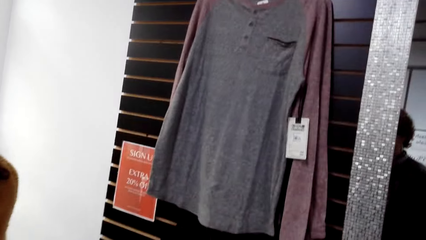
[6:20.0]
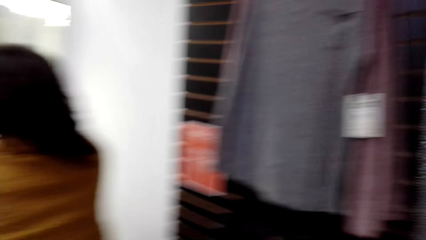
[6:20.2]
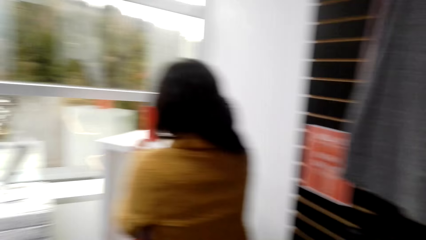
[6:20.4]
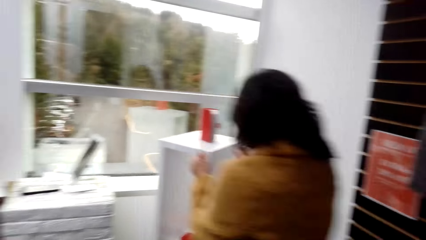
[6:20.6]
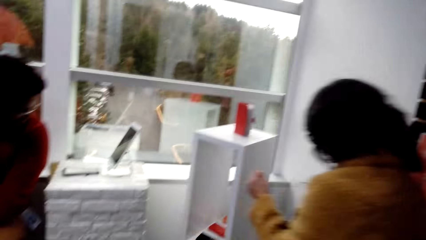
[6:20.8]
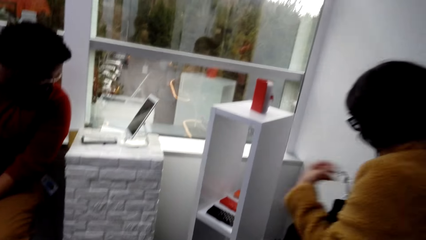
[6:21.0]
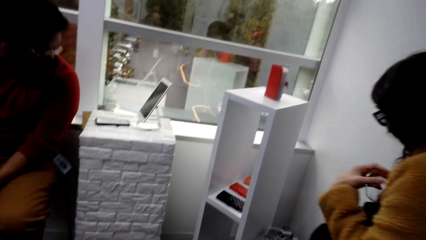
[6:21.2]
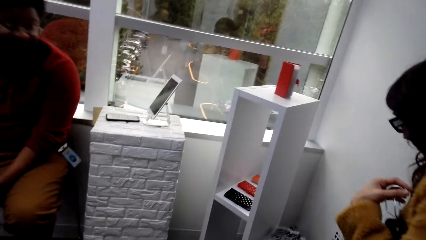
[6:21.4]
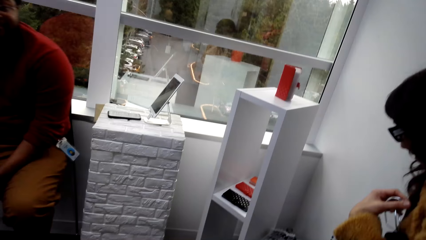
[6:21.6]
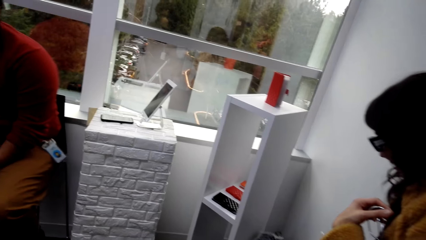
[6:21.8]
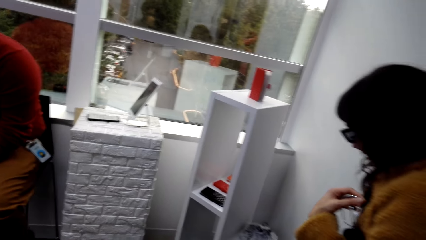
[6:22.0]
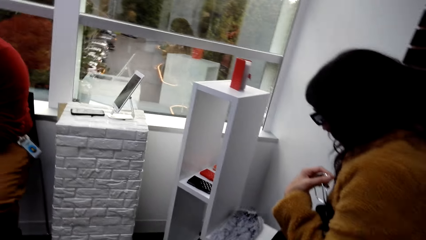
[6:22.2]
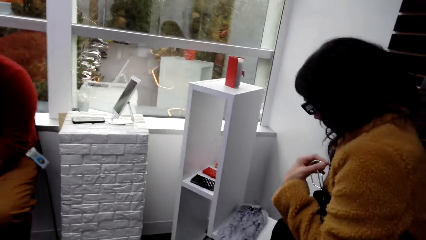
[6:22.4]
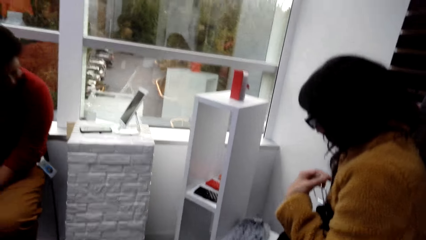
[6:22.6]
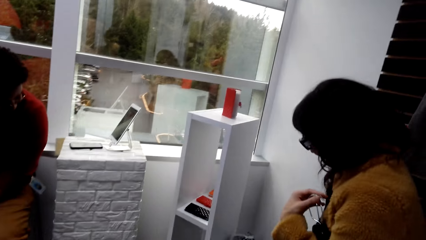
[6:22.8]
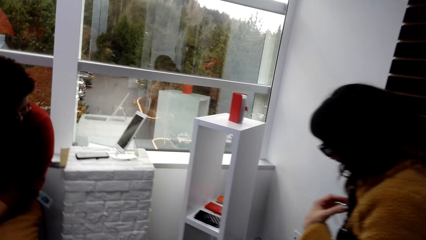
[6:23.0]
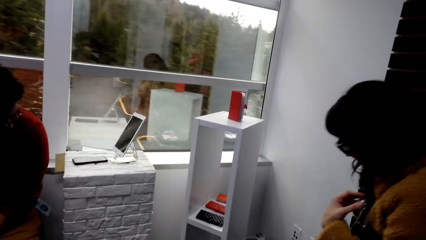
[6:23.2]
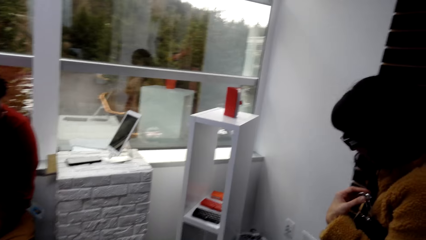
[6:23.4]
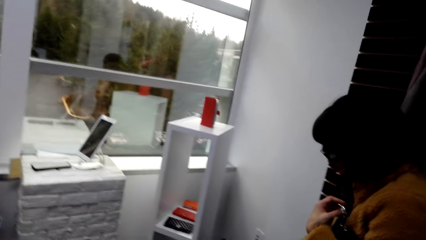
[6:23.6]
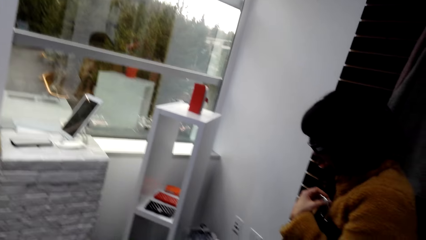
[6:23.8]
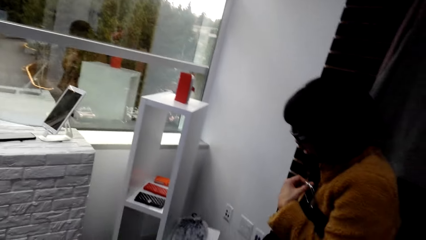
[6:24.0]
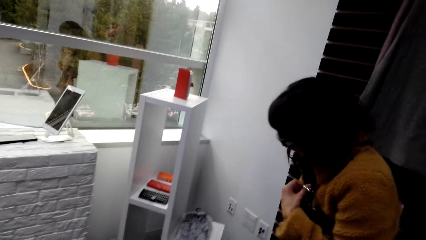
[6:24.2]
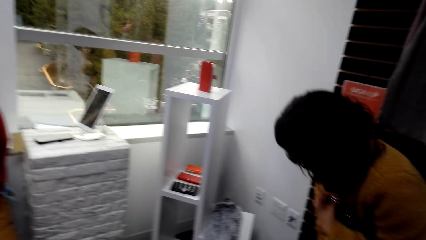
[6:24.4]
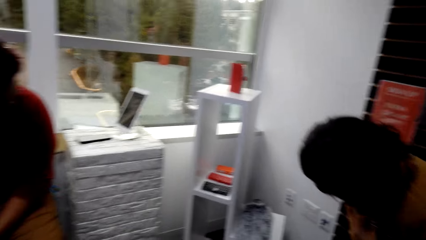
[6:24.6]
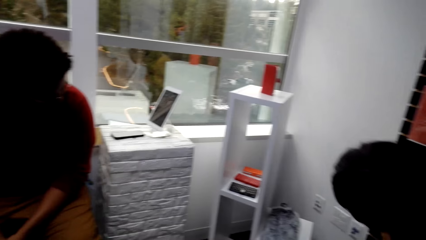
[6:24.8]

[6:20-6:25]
A woman returns a booklet.

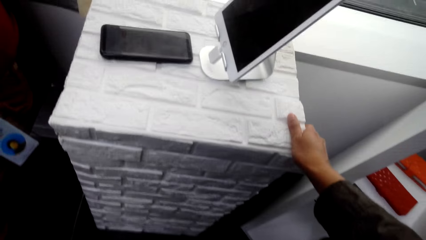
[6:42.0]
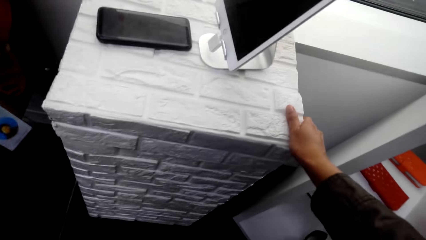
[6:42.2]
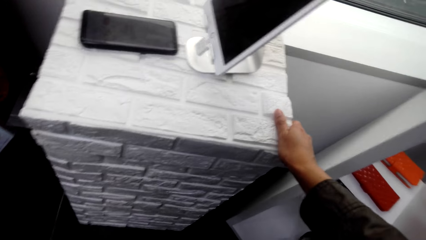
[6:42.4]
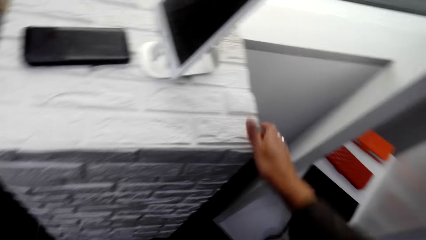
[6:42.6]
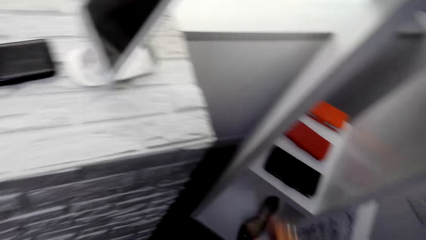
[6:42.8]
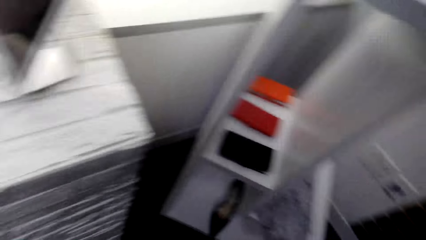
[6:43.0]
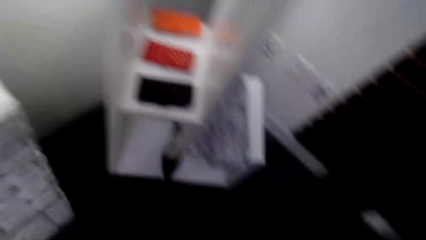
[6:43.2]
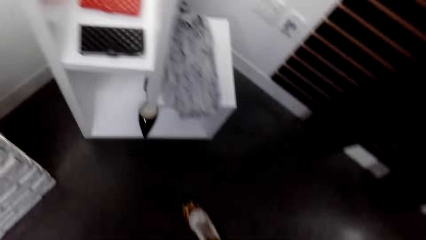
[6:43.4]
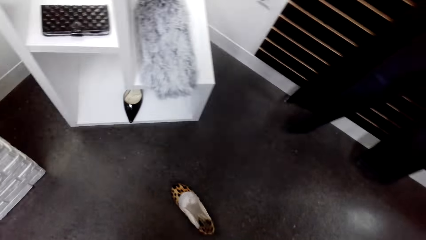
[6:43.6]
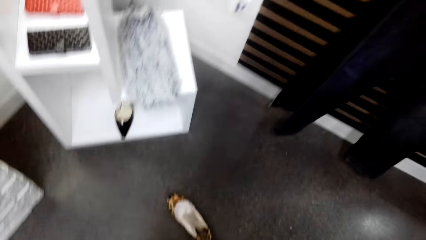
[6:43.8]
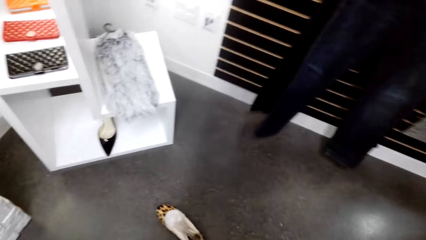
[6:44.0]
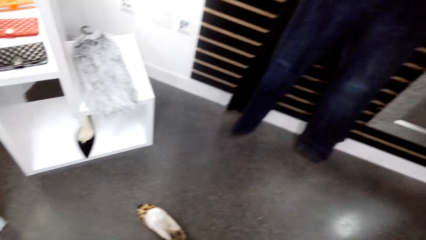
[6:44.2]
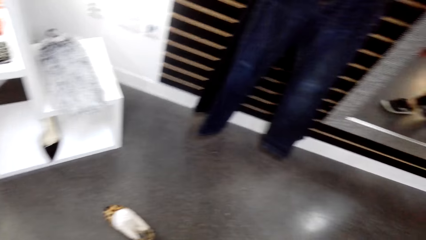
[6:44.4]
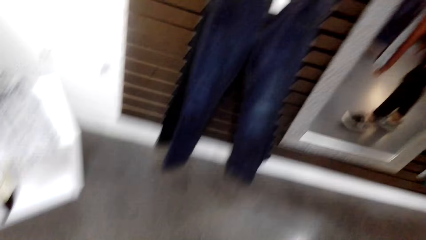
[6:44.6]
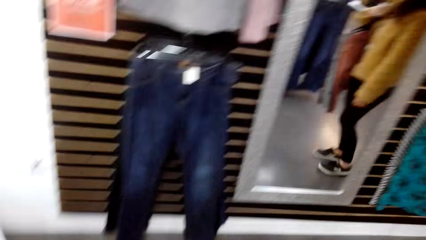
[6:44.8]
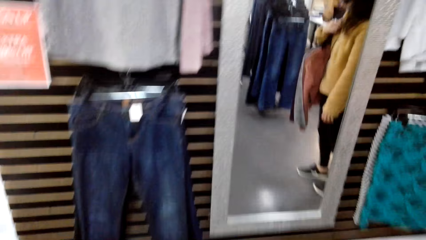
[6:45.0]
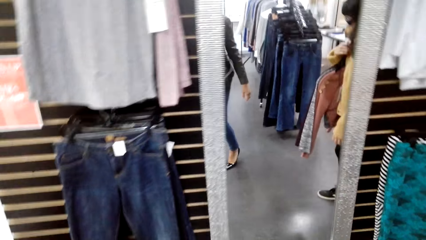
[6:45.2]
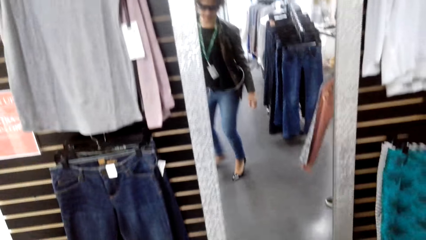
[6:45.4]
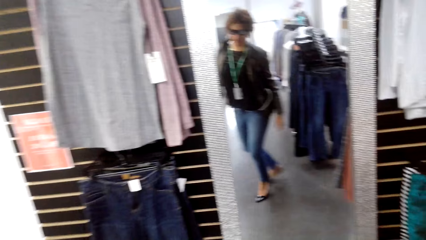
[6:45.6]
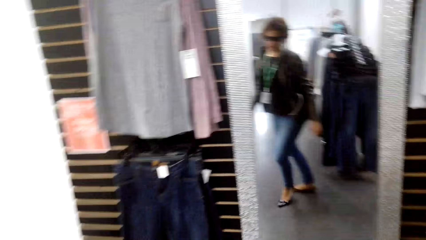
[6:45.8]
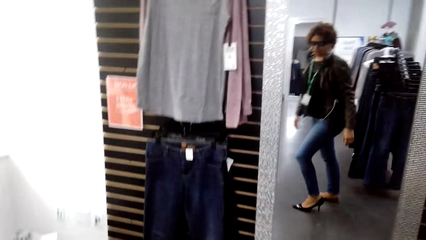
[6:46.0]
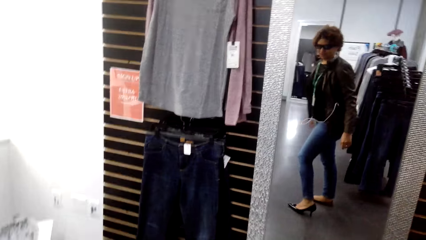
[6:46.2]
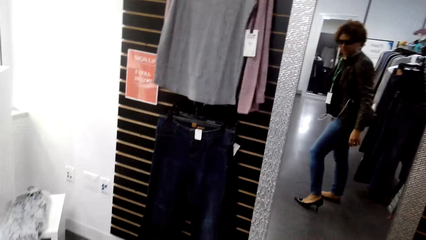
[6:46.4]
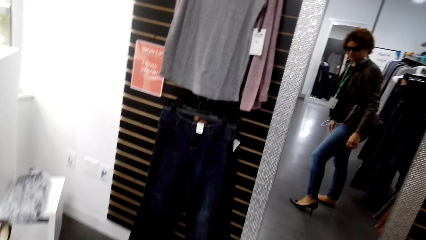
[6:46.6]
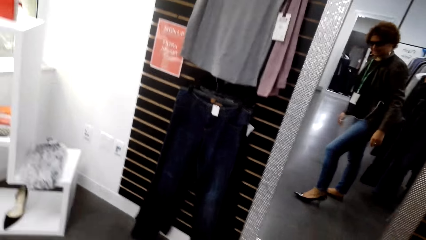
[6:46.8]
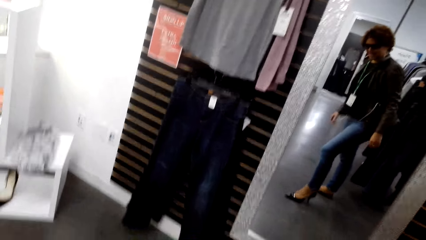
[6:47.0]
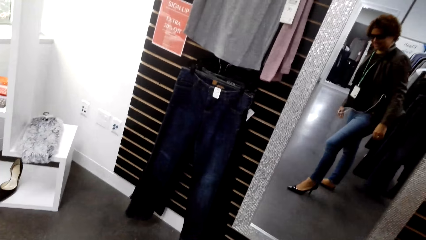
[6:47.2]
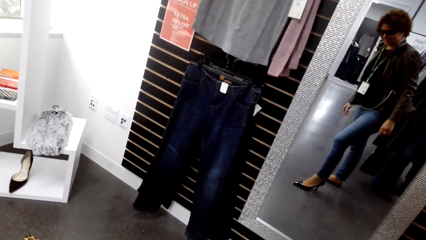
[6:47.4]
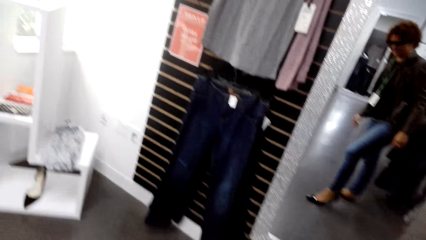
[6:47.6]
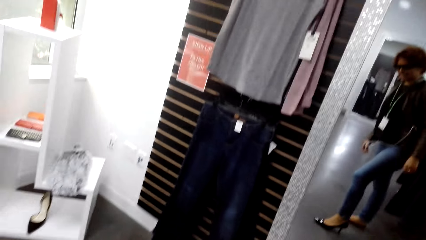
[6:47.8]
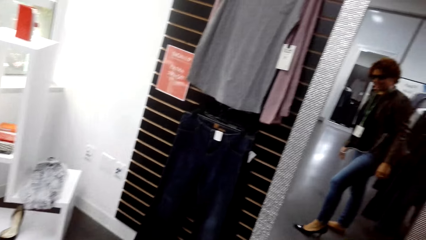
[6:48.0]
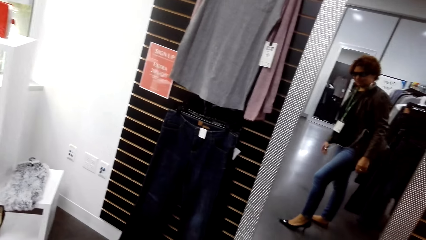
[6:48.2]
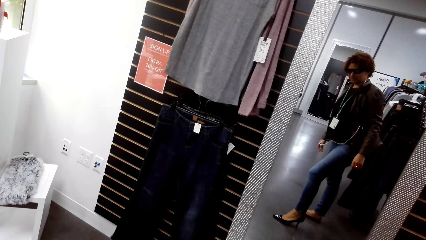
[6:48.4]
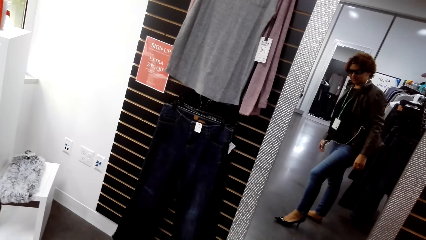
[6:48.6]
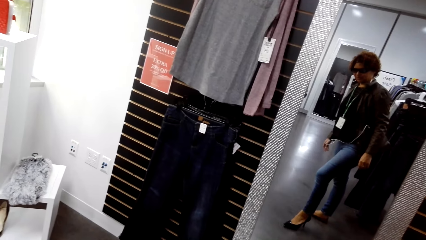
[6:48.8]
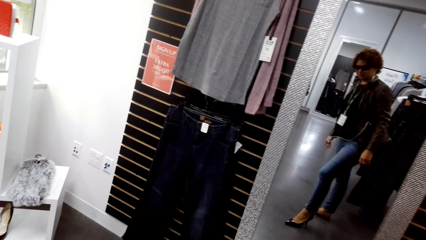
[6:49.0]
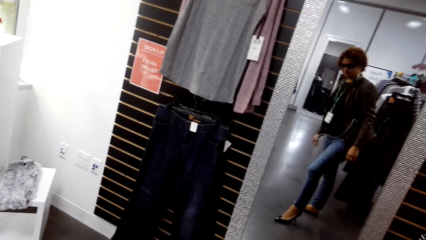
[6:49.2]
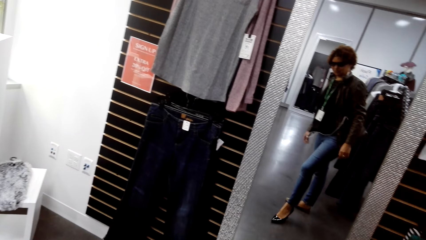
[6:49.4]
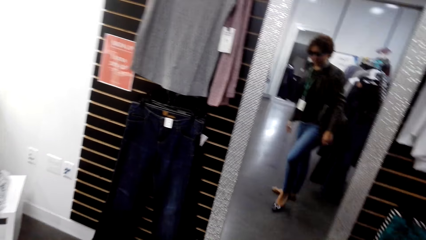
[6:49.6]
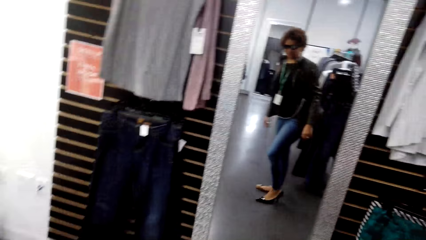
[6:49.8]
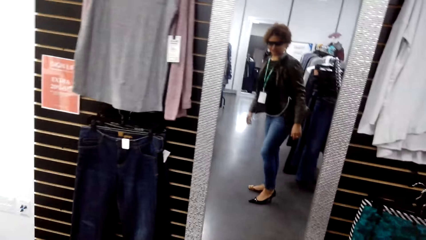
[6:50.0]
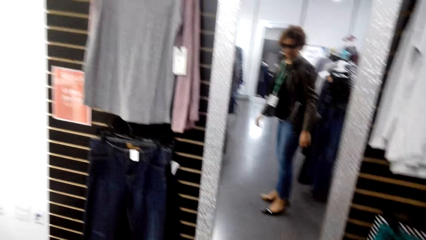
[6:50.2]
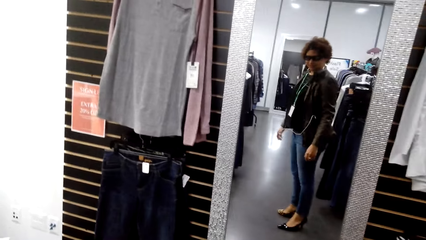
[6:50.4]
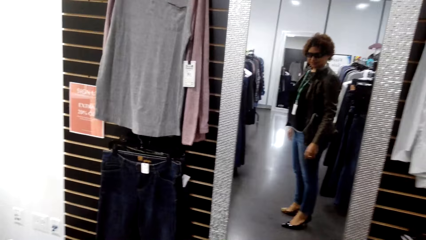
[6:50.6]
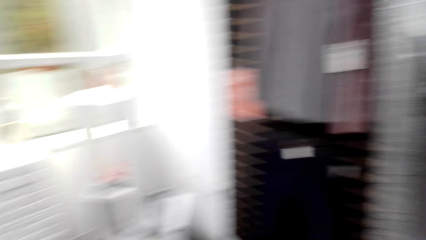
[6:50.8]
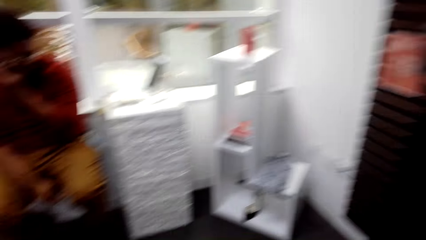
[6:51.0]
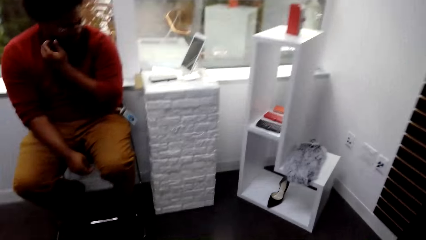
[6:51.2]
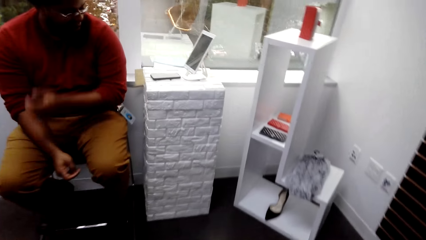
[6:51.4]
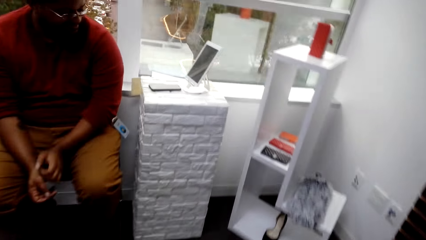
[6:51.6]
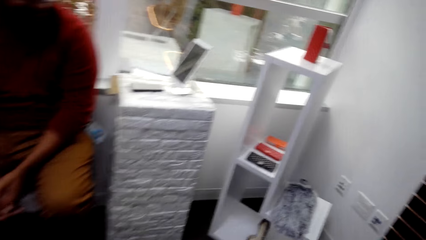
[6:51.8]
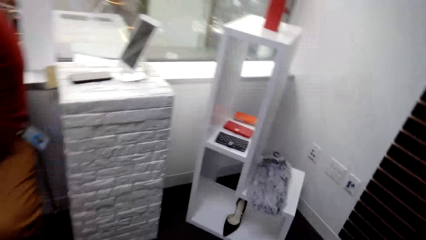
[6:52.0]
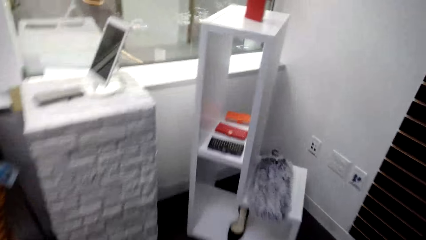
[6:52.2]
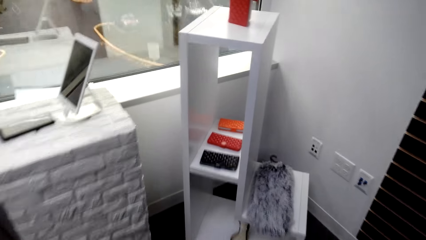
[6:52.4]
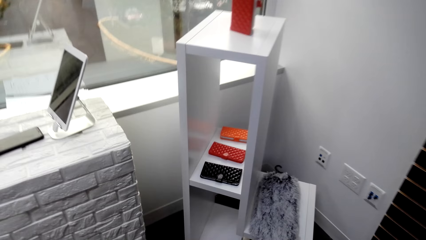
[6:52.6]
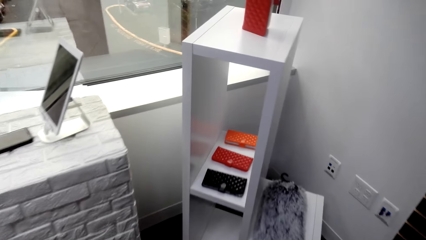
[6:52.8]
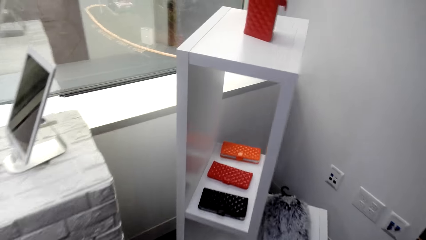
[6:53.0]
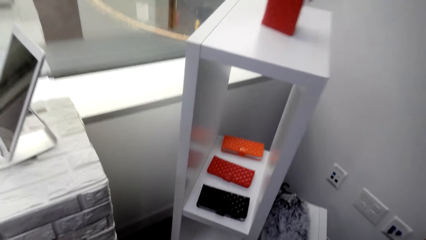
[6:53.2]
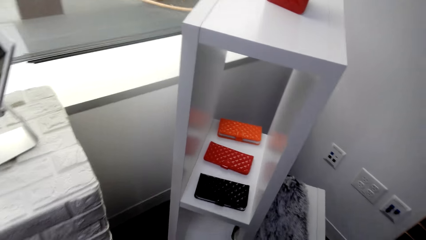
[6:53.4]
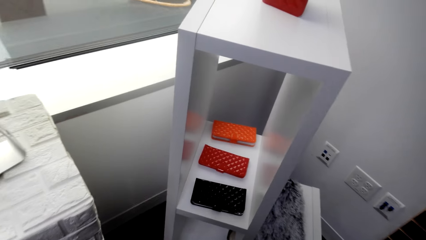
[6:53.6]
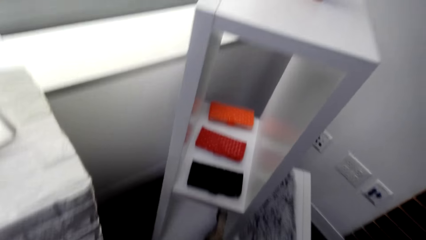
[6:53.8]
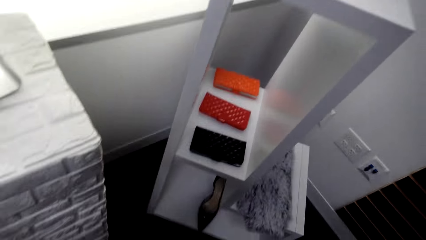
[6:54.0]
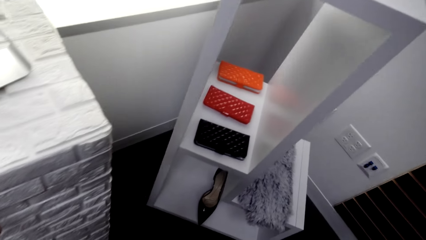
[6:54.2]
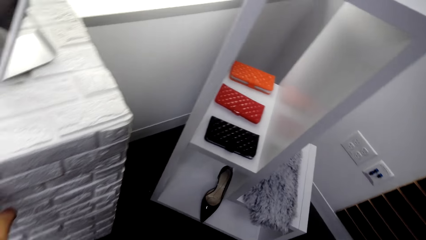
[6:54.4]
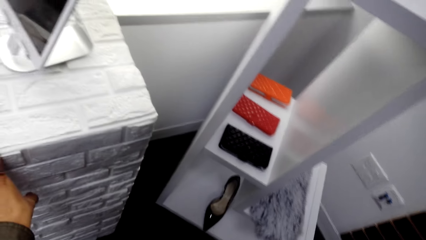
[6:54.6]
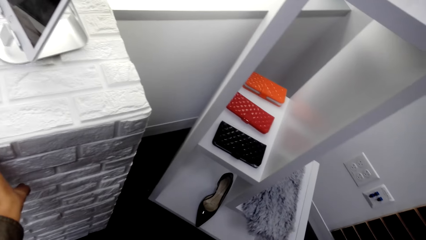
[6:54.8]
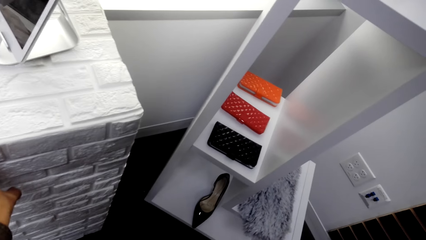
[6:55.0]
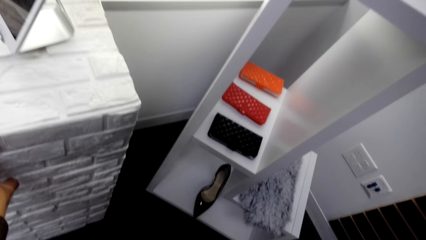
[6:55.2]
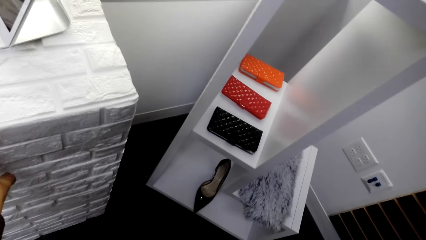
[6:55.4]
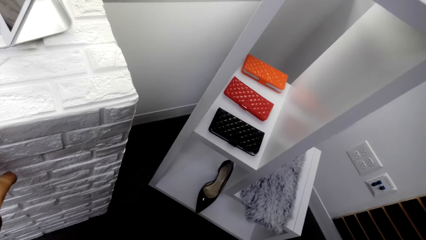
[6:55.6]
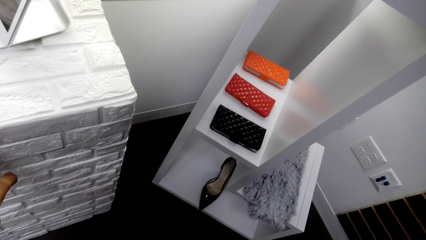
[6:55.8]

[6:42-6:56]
A woman walks round. Another woman puts on a shoe. The camera wearer checks out the shoe. They walk round.
